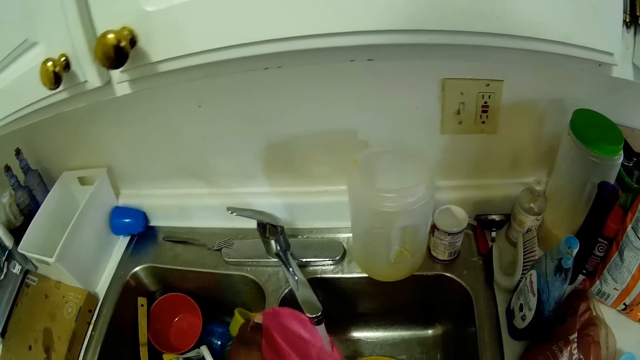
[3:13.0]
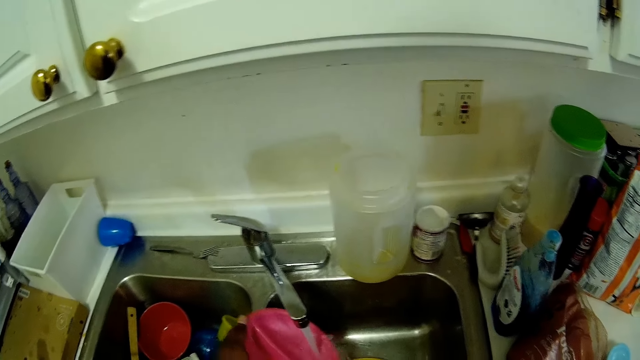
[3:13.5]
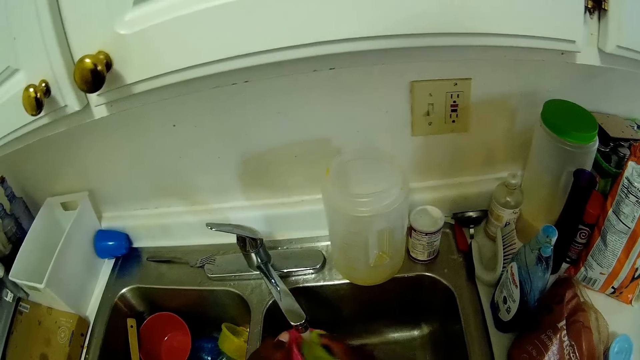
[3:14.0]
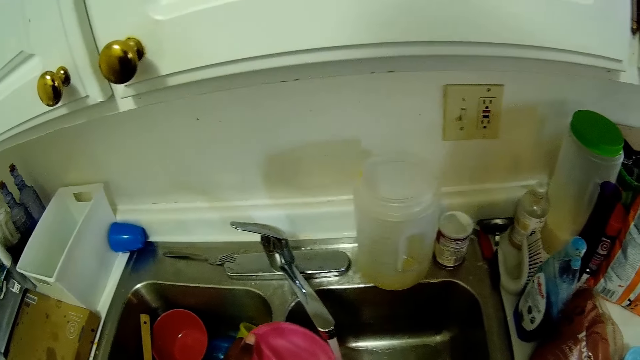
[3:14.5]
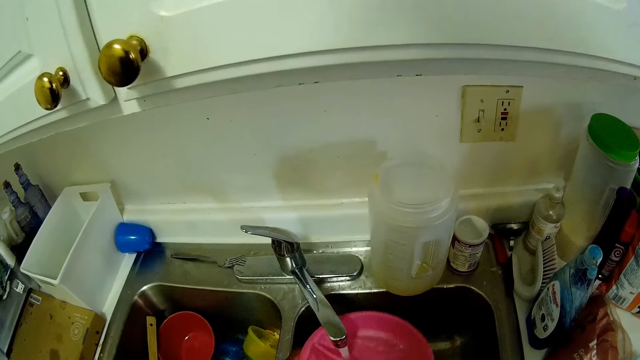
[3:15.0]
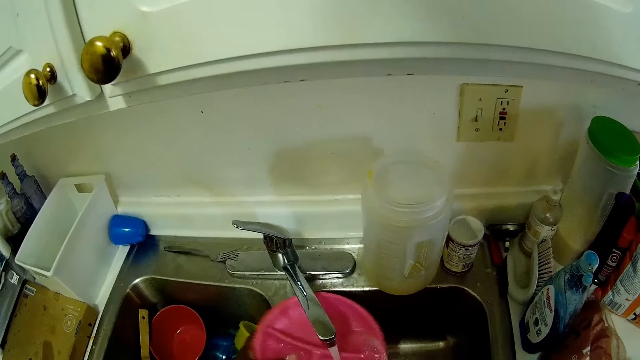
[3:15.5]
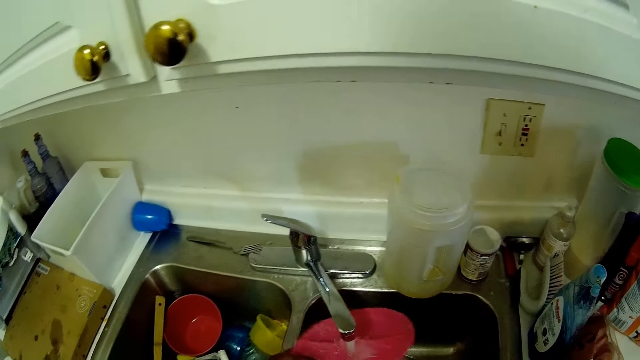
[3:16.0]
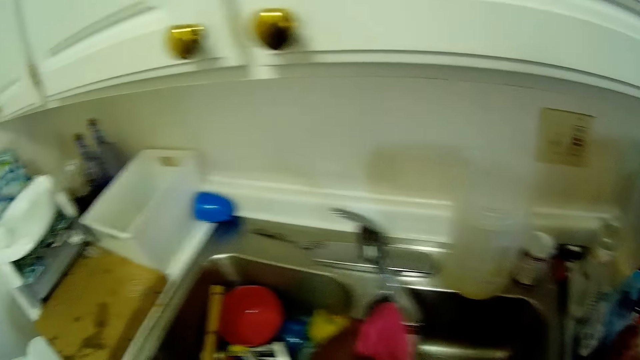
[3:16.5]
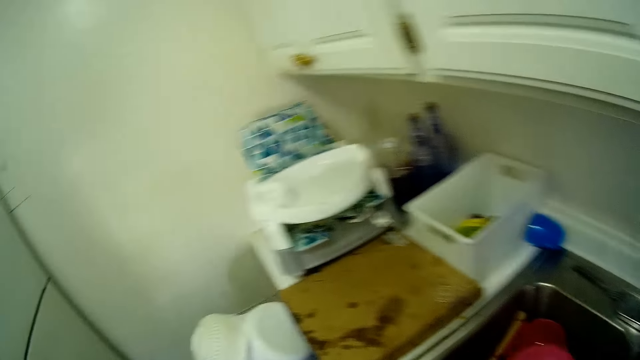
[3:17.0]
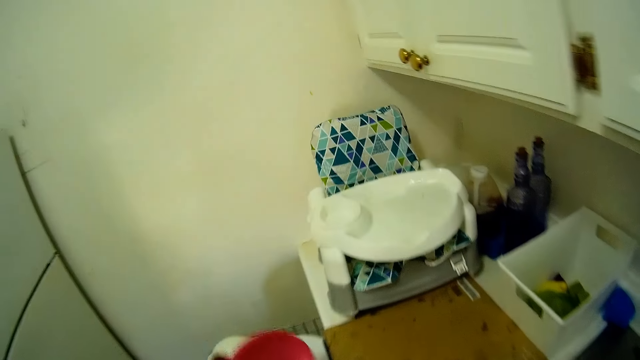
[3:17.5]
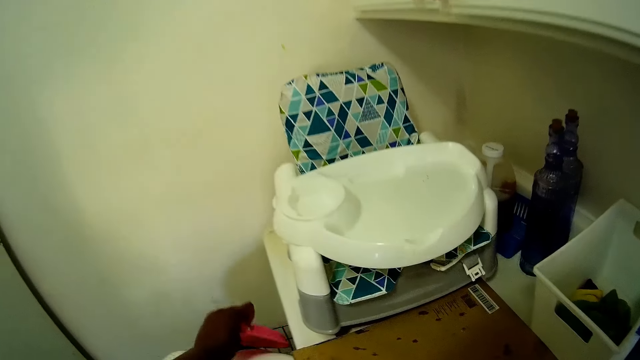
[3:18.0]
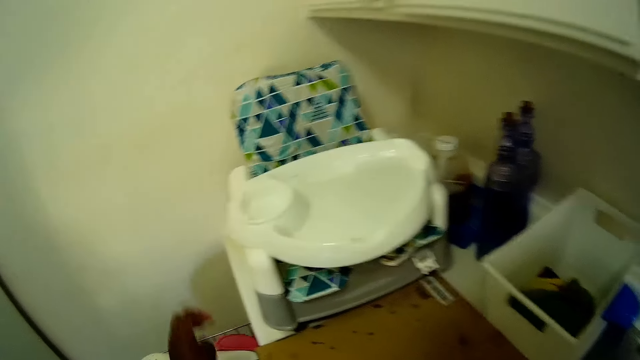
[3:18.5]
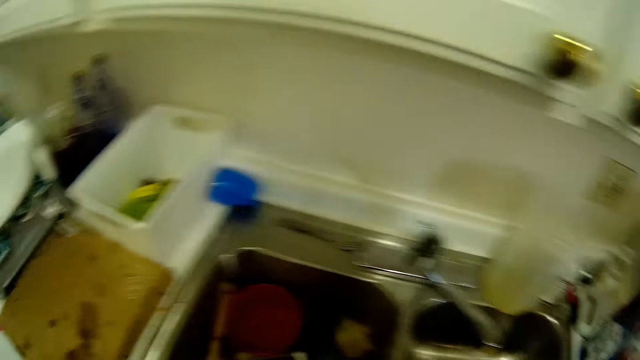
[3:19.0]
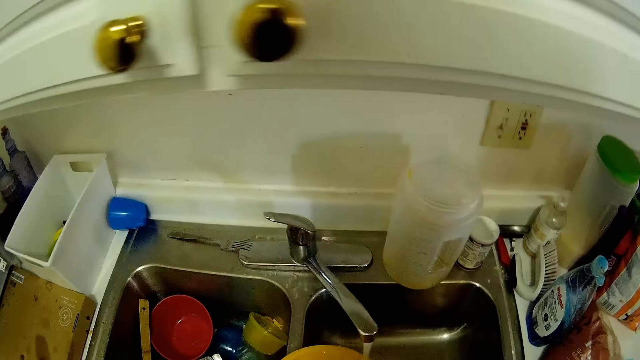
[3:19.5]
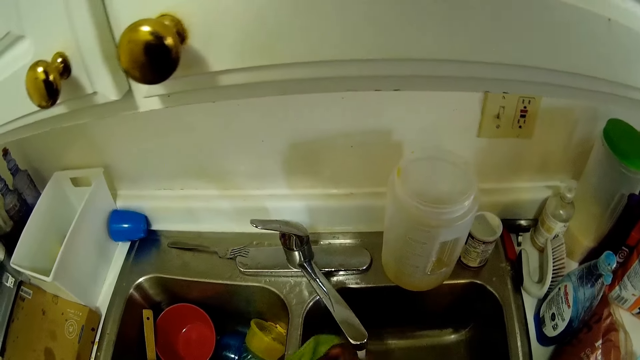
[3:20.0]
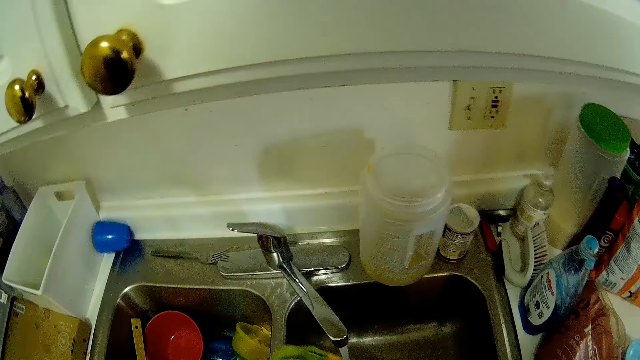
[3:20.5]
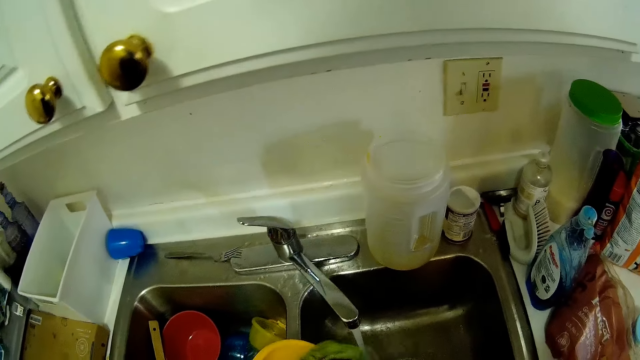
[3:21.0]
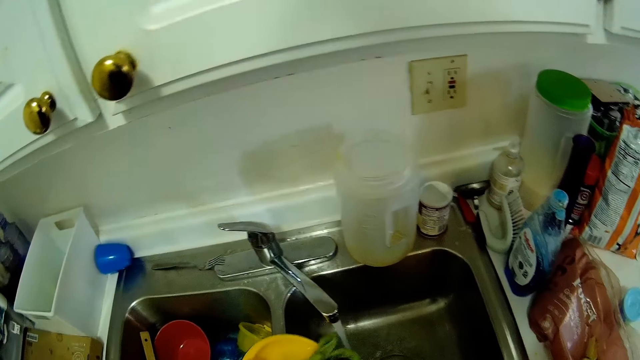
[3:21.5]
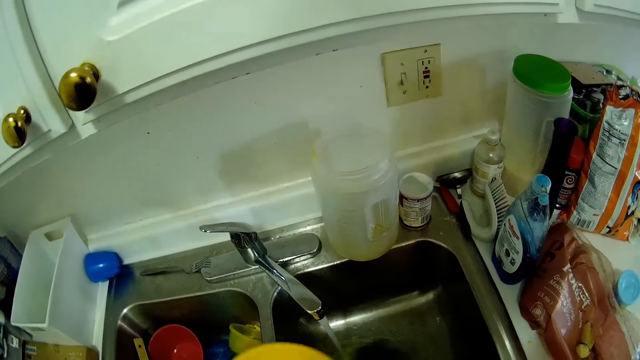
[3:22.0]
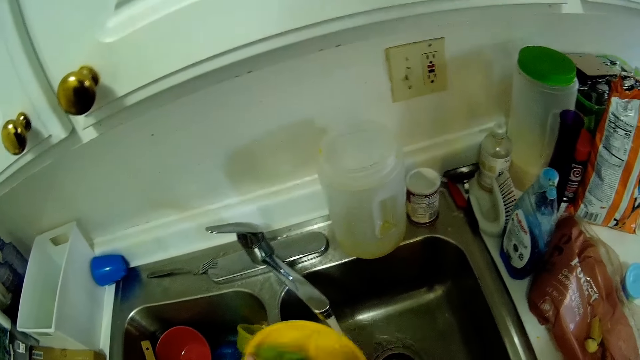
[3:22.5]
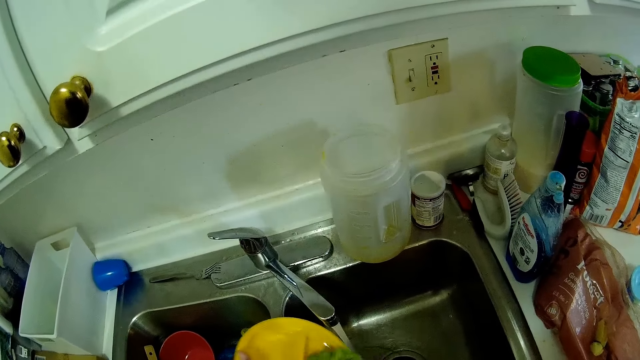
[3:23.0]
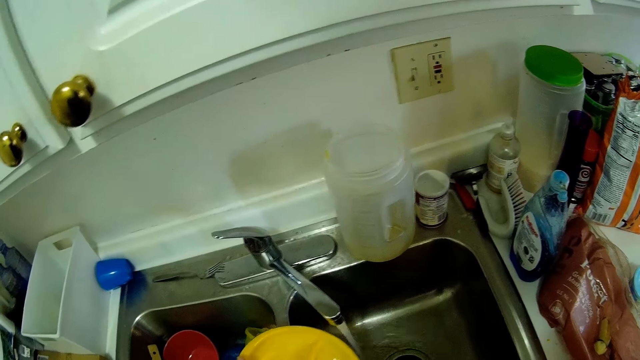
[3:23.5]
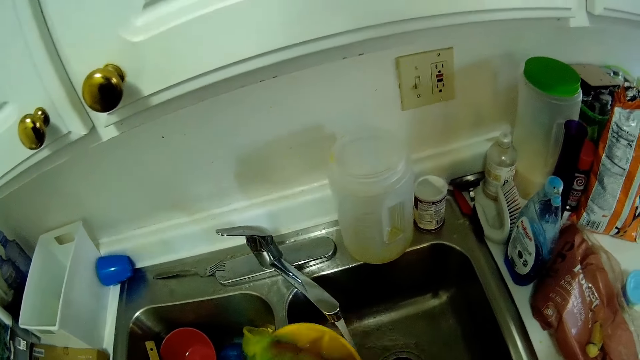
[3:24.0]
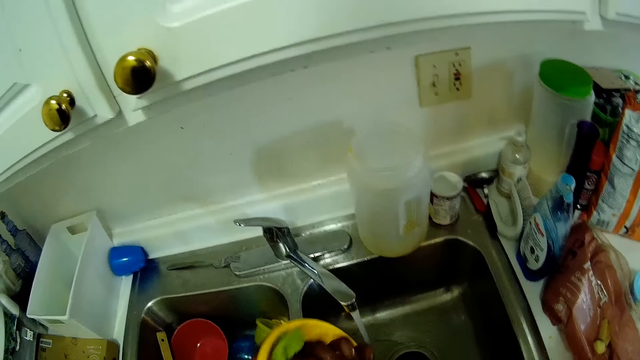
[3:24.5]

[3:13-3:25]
The camera wearer places the plate inside the dish rack with her left hand. She washes the plate inside the sink with the sponge in her right hand.

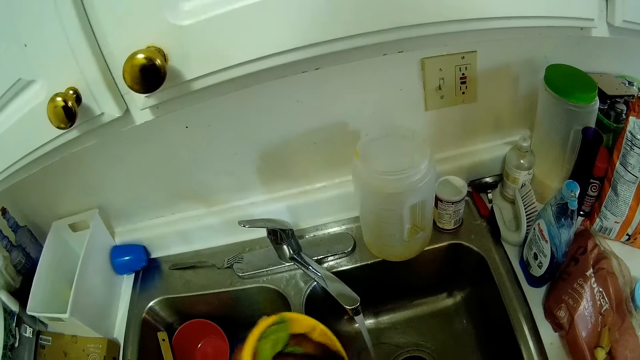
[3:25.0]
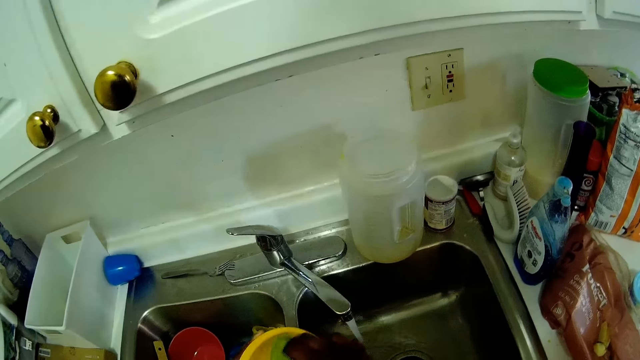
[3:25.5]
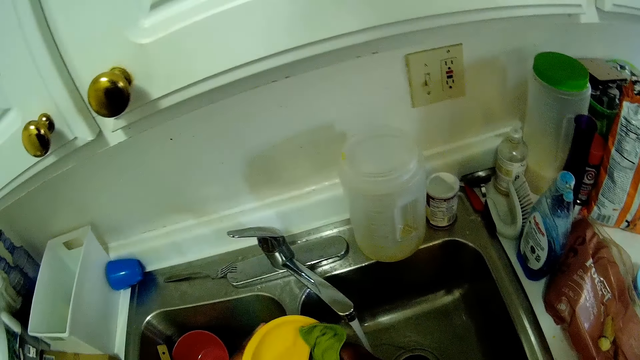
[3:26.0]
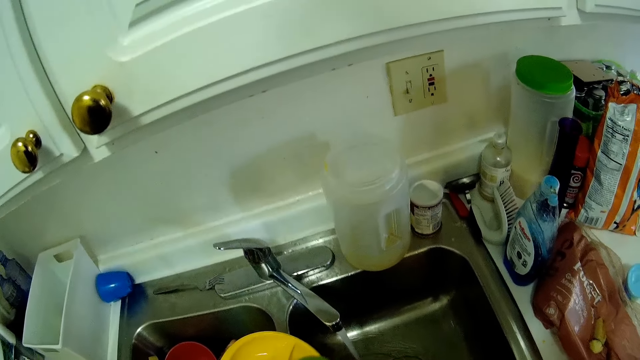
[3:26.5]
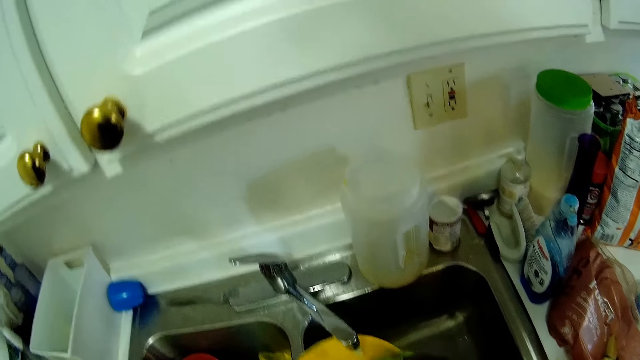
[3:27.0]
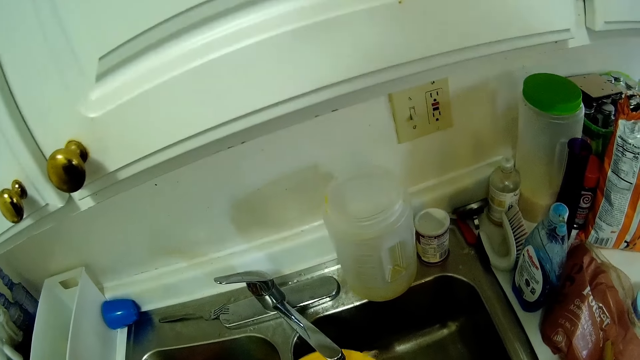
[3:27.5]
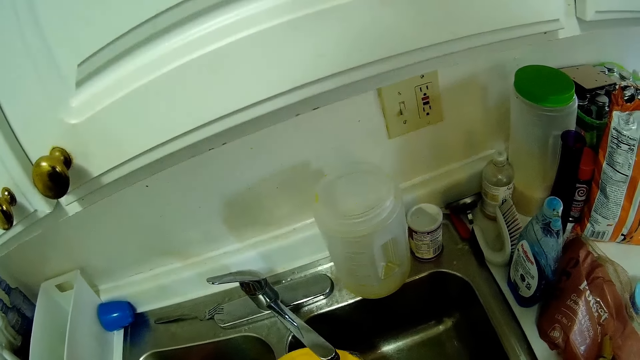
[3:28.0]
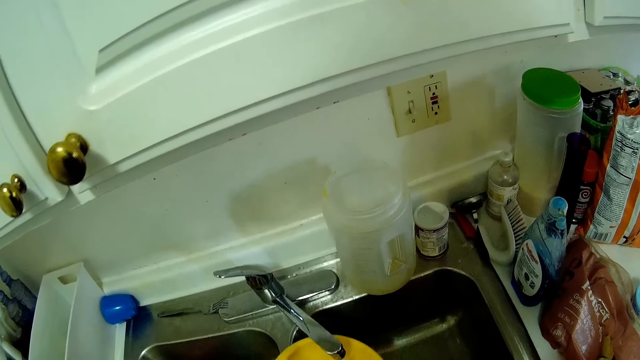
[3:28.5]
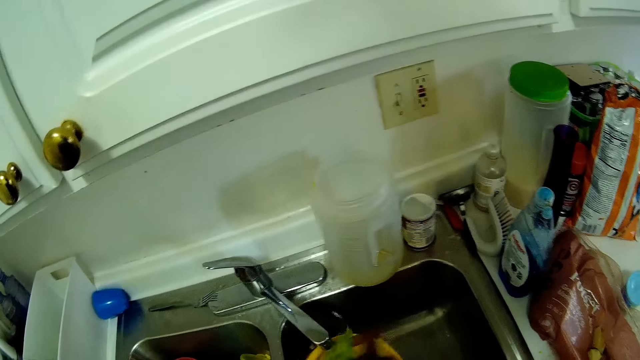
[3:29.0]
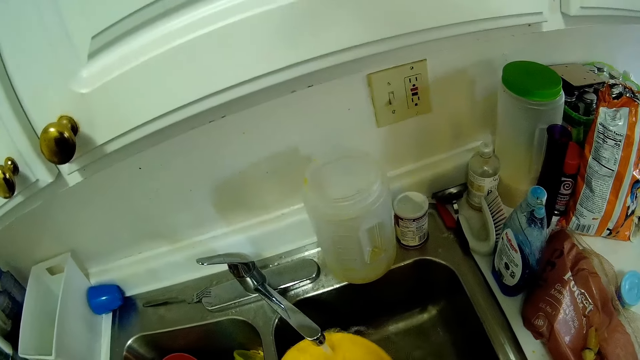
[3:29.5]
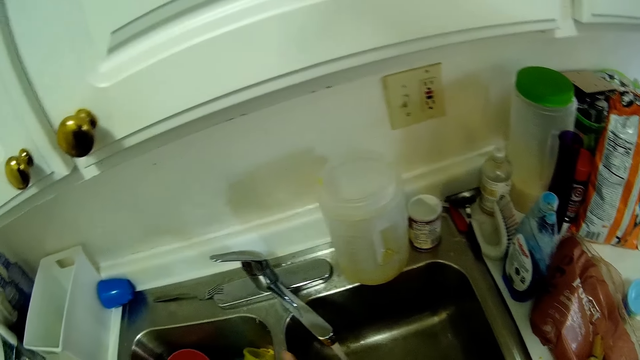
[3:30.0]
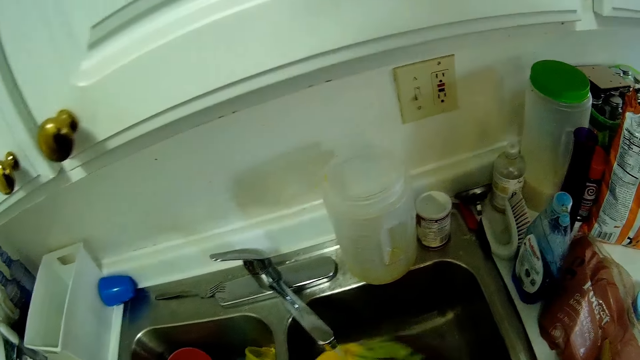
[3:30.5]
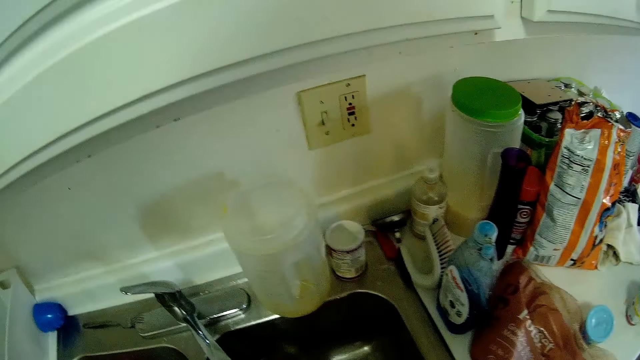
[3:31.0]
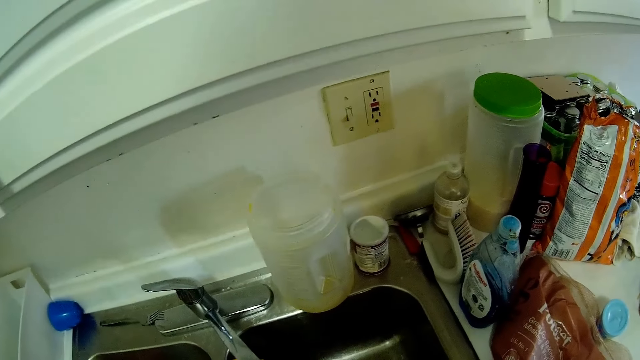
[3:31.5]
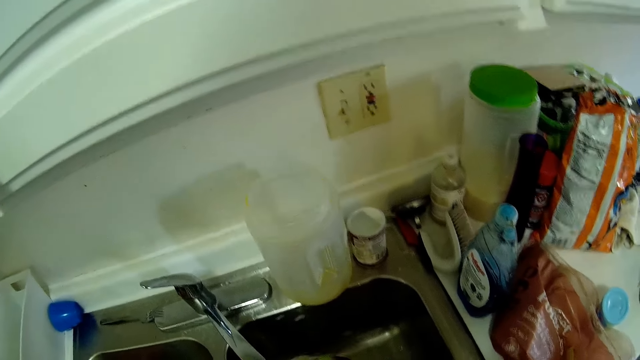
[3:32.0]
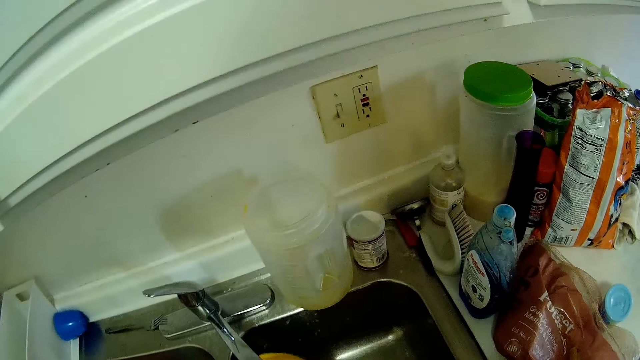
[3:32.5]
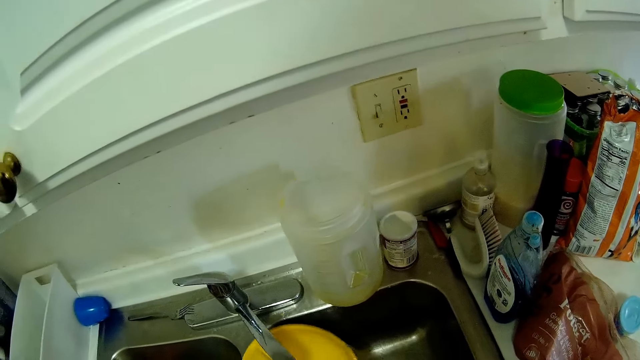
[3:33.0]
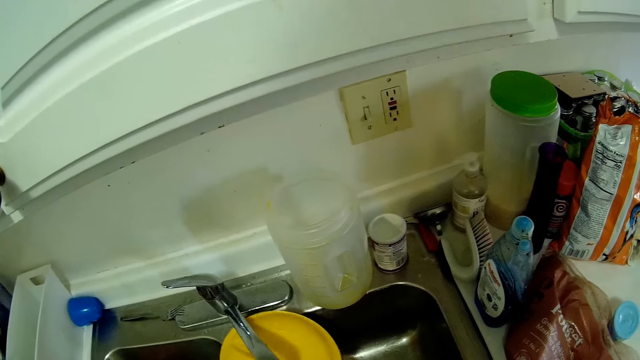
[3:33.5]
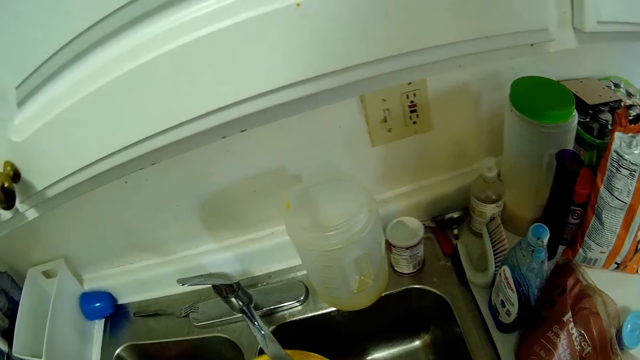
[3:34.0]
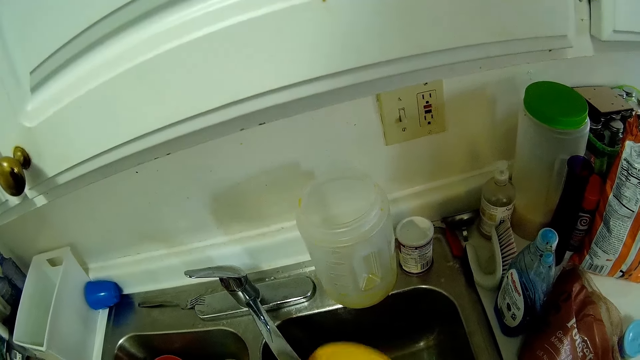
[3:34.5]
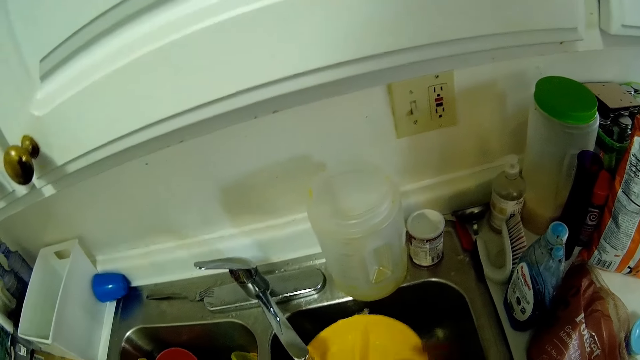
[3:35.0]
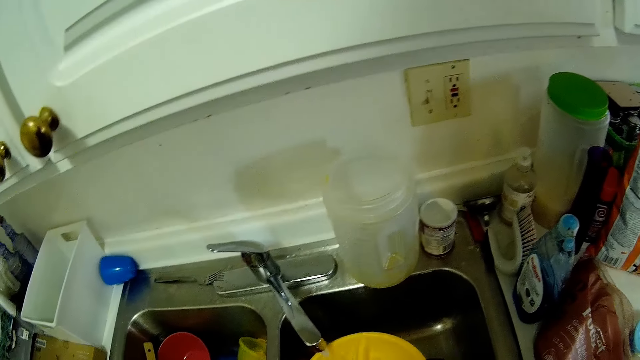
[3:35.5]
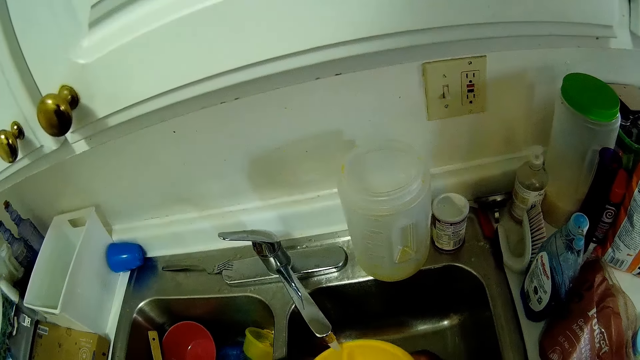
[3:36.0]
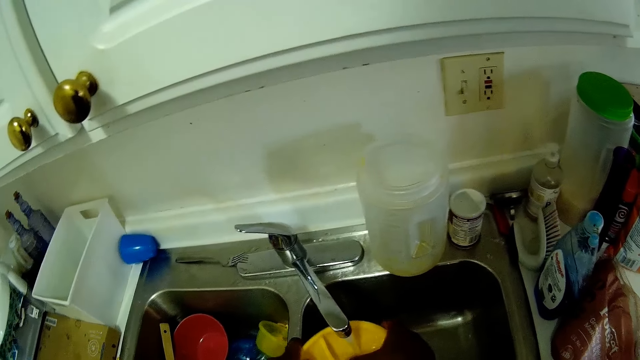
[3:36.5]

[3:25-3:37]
The camera wearer rinses the plate inside the sink with both hands.
